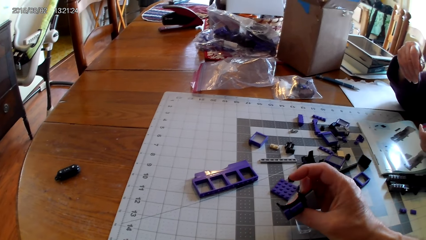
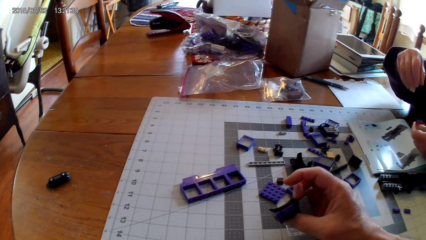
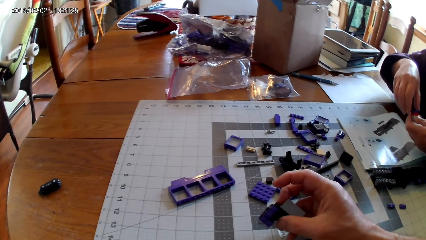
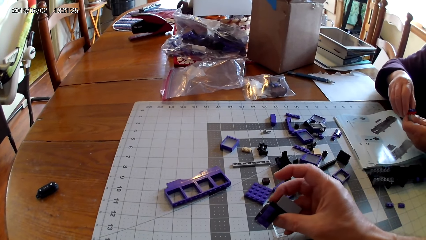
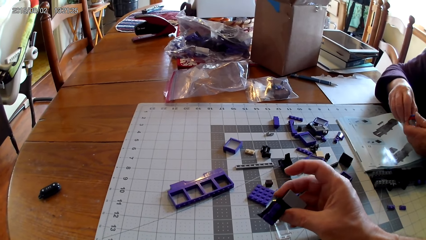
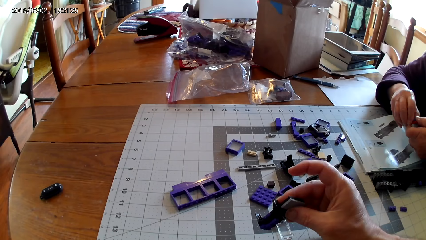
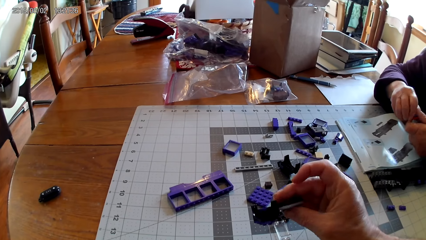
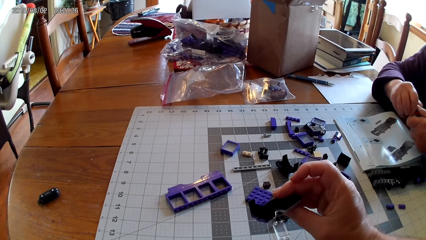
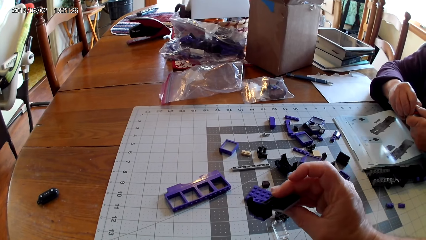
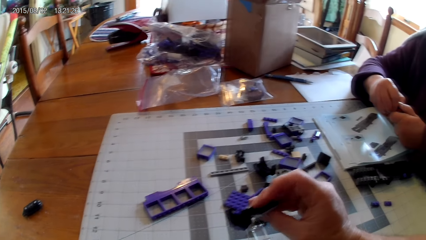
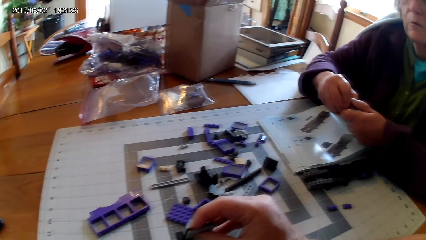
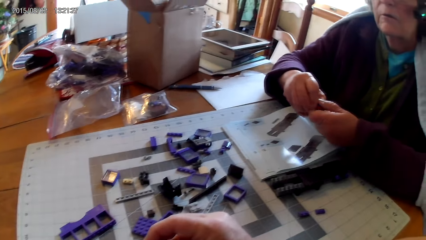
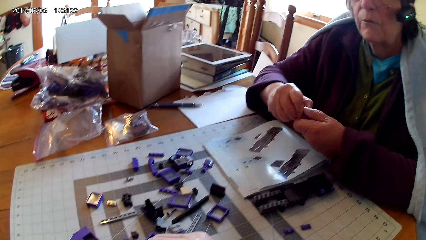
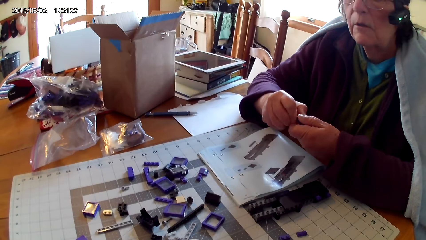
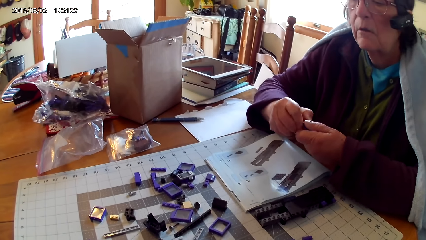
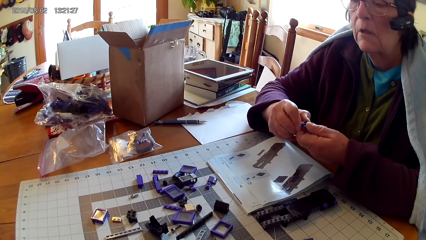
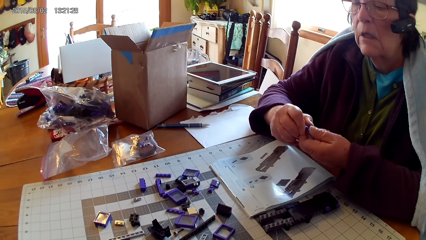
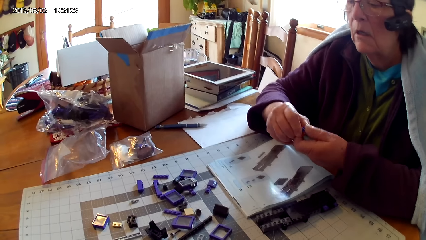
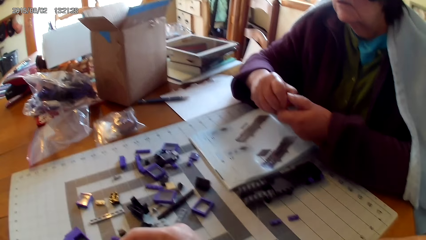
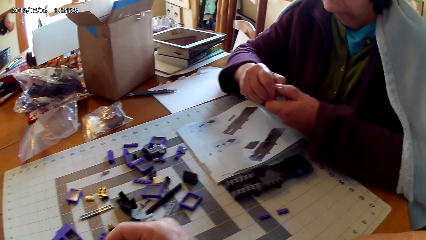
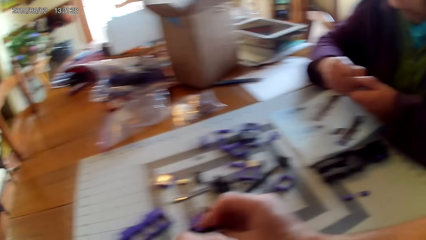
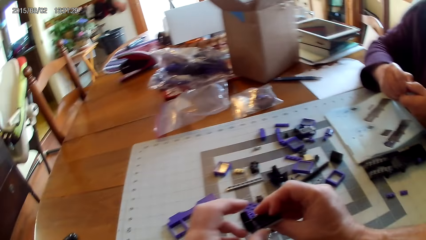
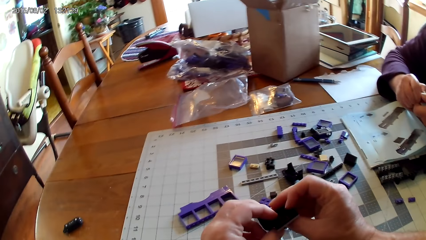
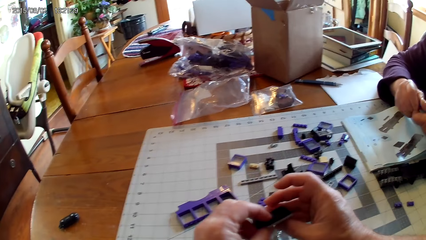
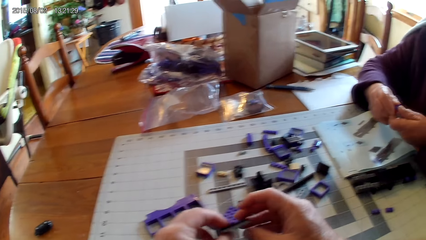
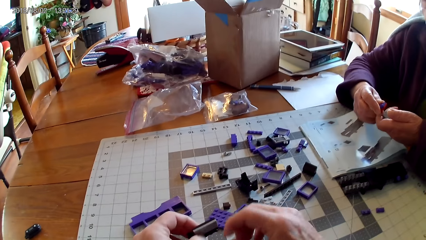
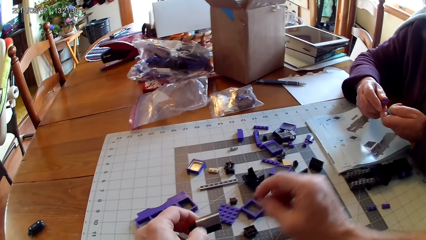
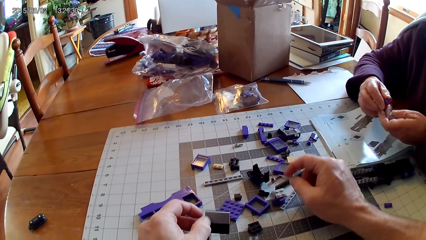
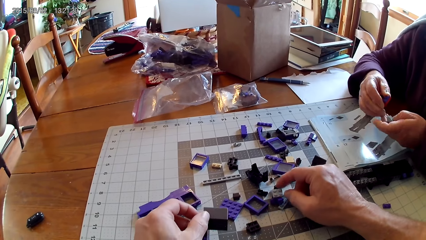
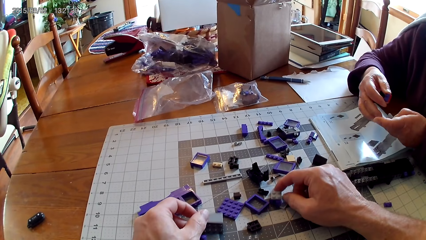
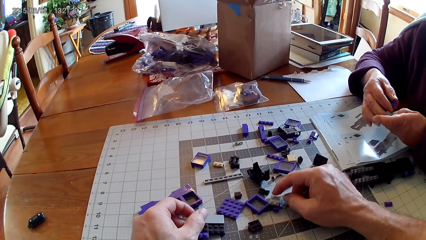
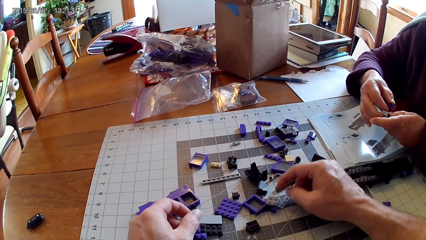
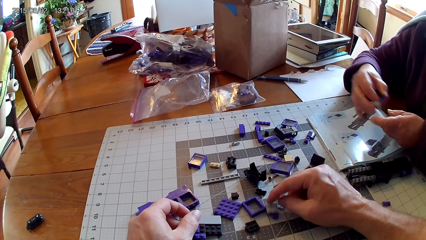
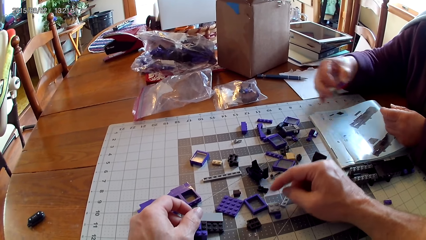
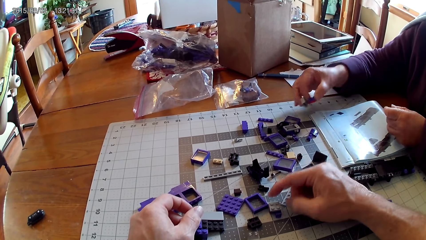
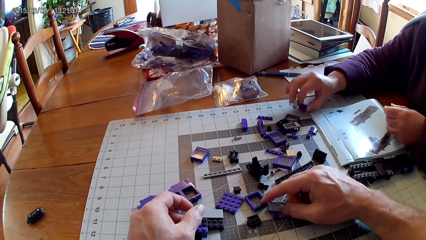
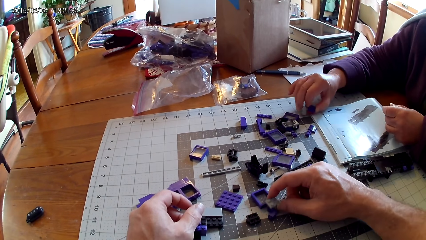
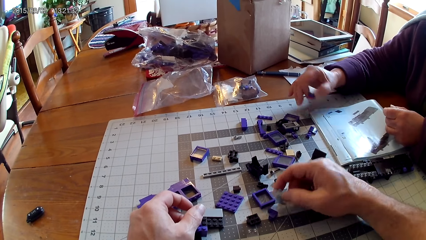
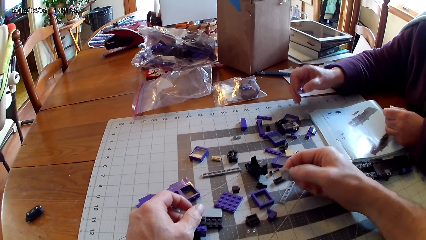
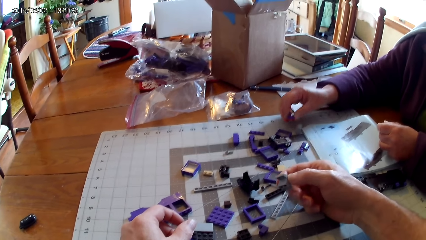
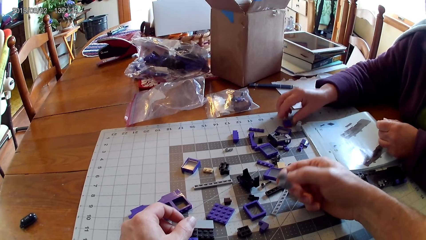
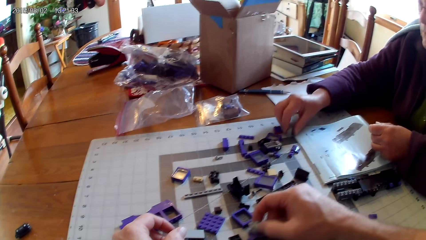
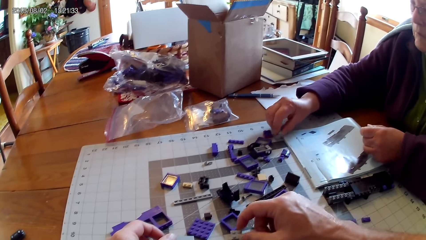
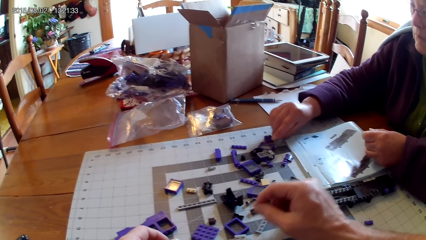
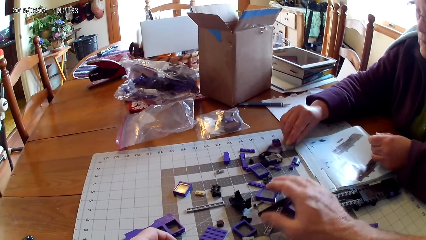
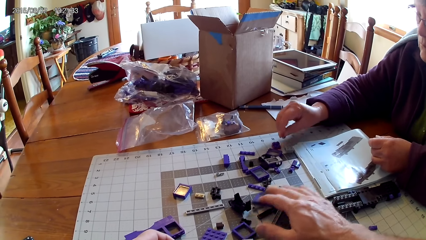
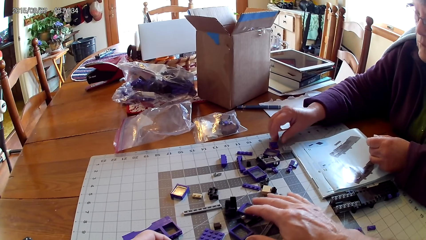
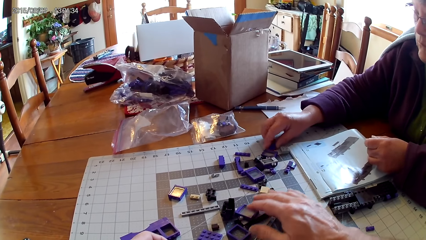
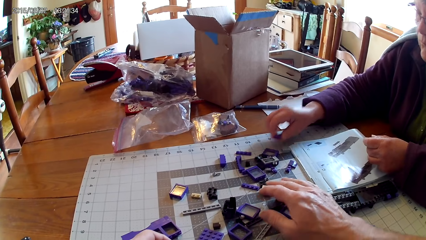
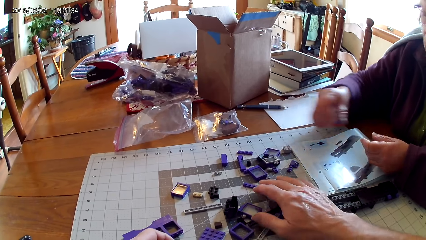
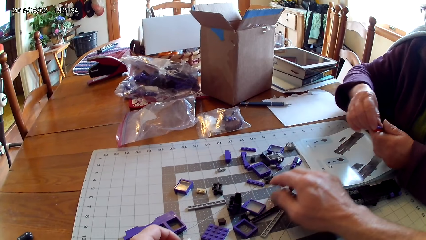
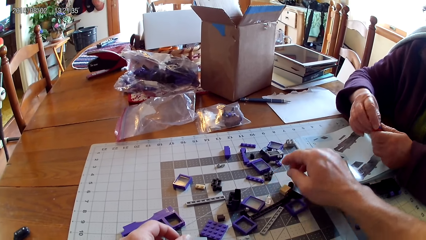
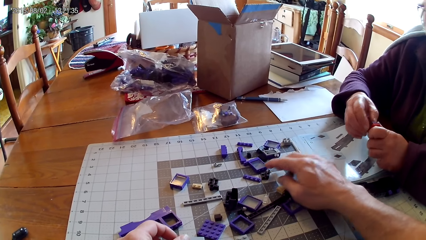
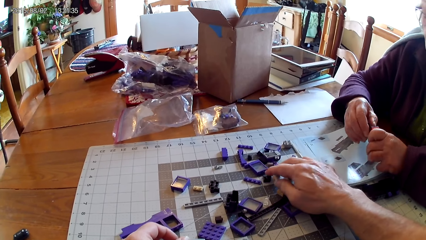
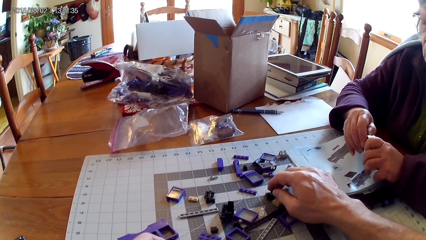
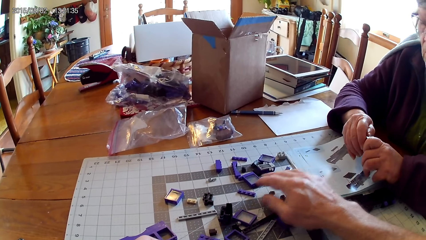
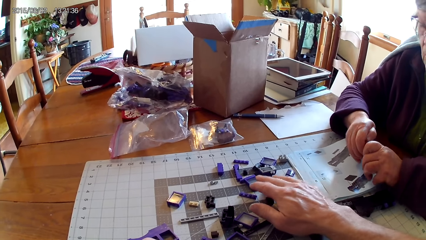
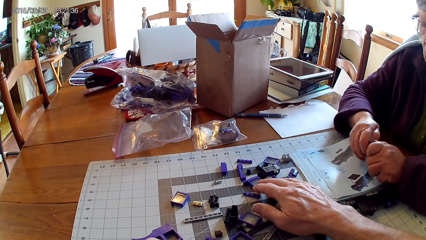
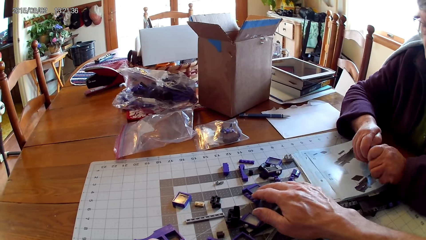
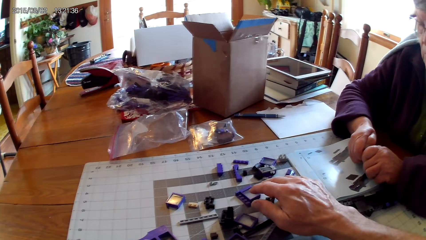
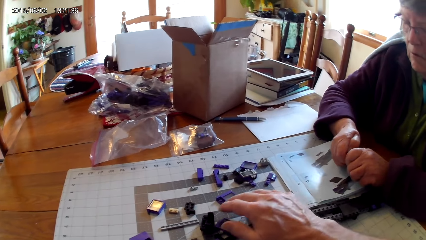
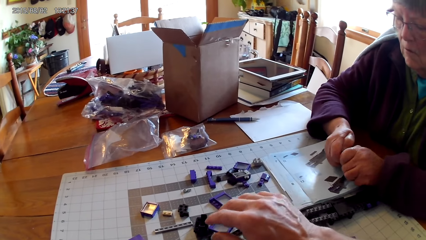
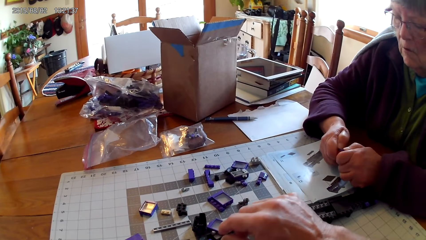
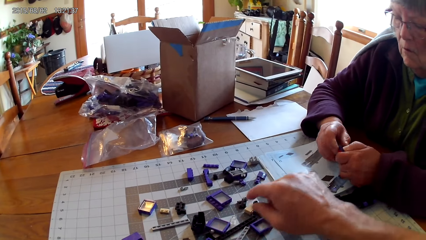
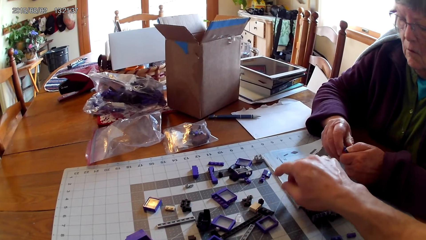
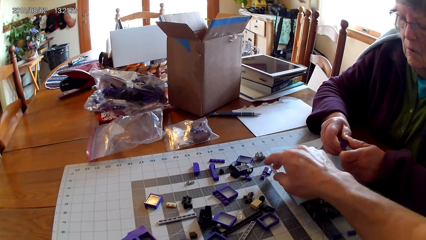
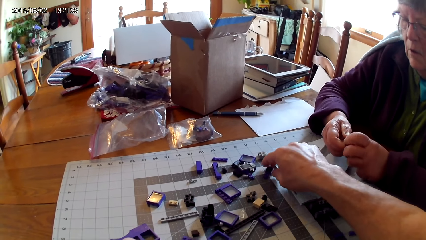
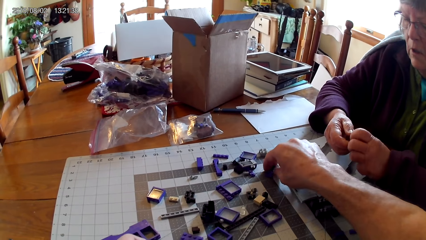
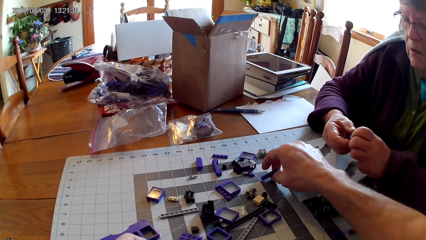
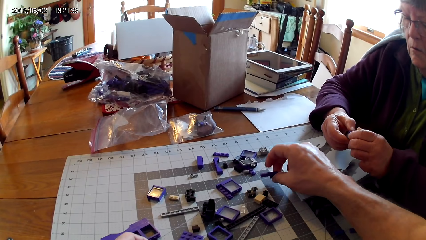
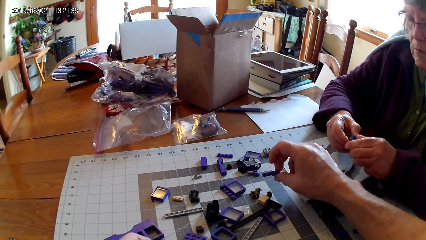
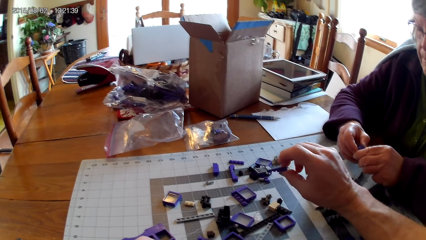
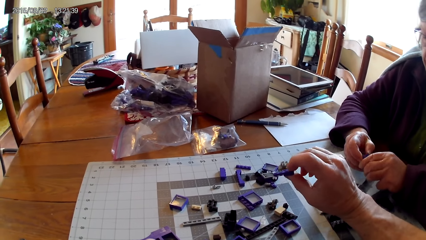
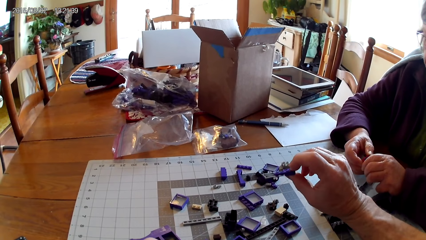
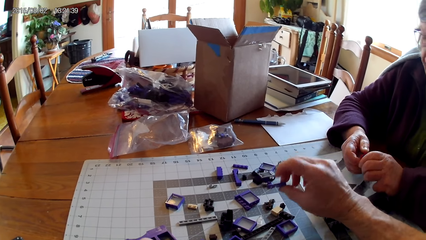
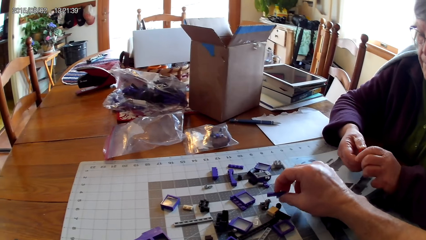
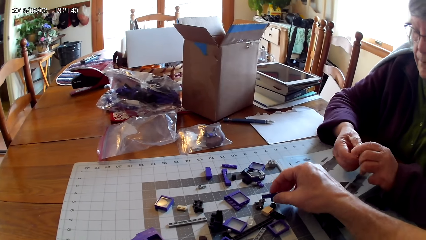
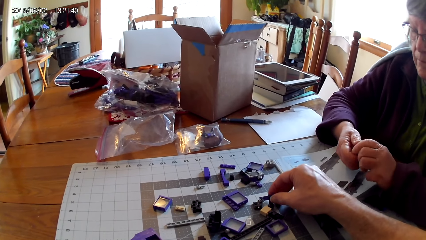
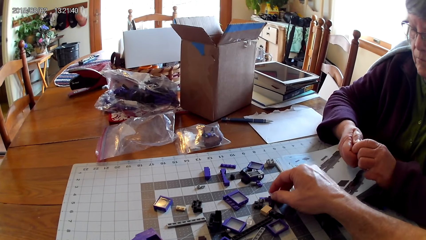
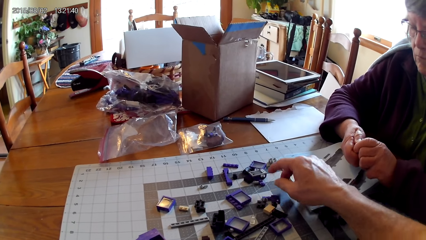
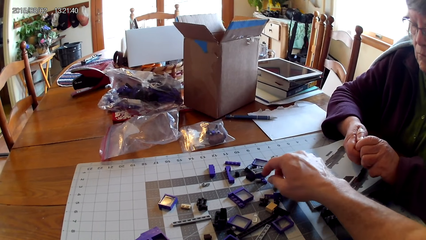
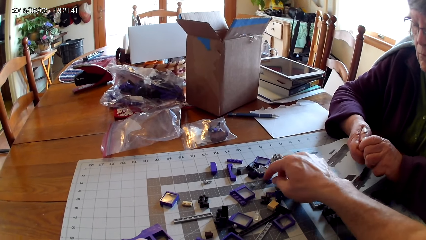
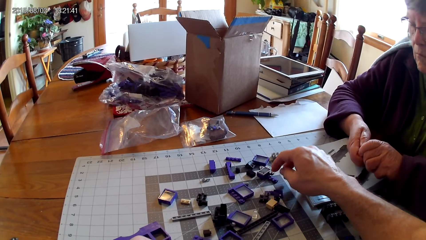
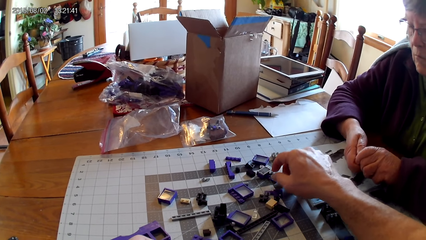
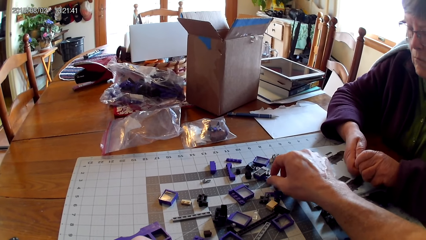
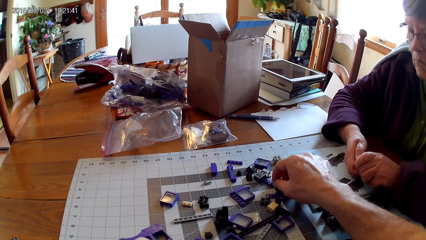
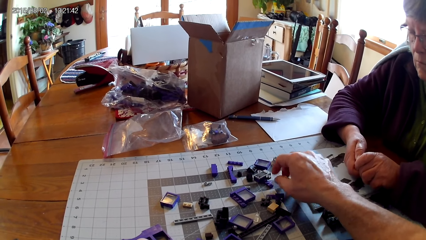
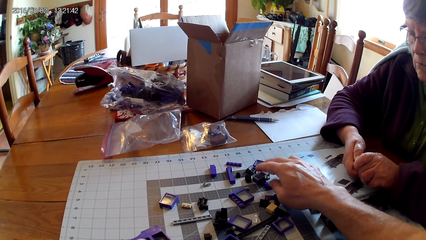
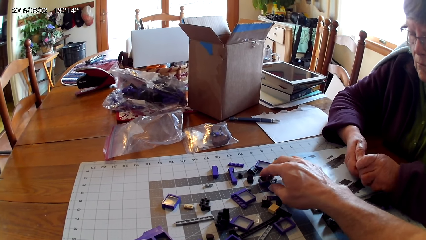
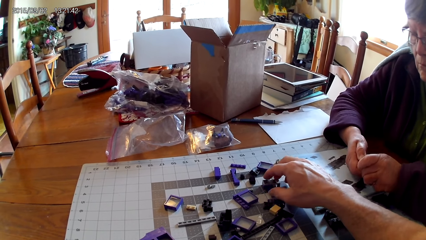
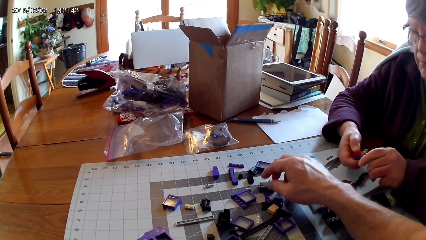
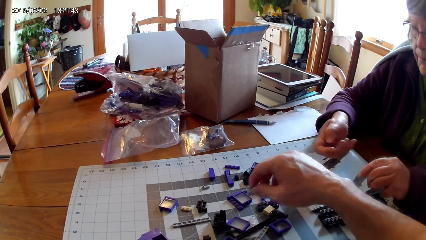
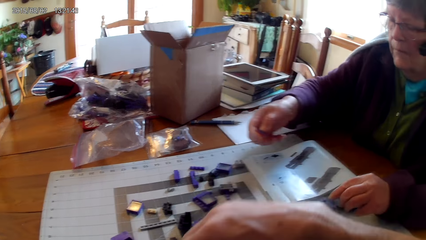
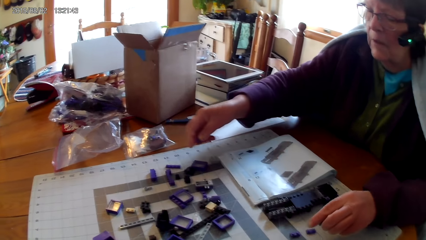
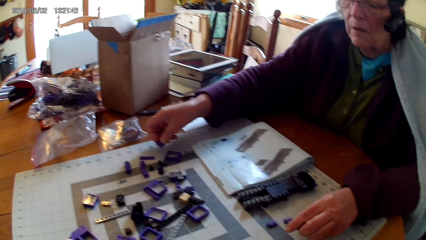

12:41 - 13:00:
The camera wearer takes a spare part. He looks at the spare part. A woman disconnects a plastic. The camera wearer looks around. The woman loosens the spare part. The camera wearer fixes the spare part. He puts the spare part down. He arranges spare parts. He holds a plastic with his hand. The woman puts the spare part on the table. The woman arranges spare parts. The woman takes the spare part and loosens the spare part. The camera wearer takes a spare part. He puts the spare part on the table. He arranges spare parts.
